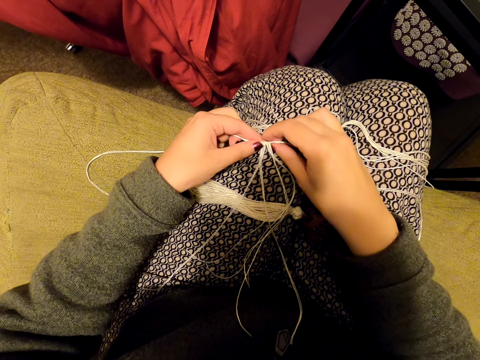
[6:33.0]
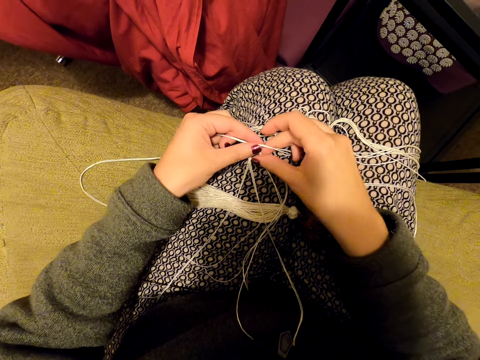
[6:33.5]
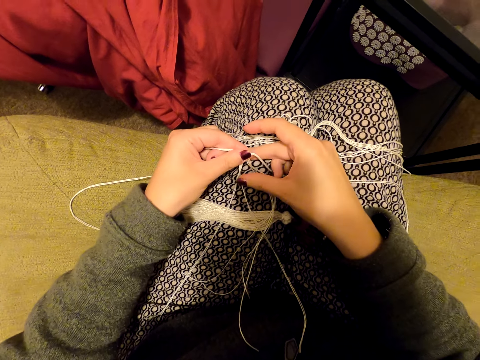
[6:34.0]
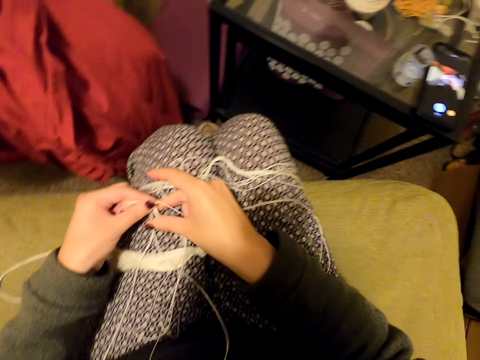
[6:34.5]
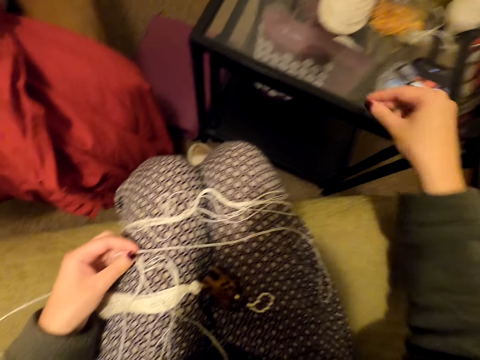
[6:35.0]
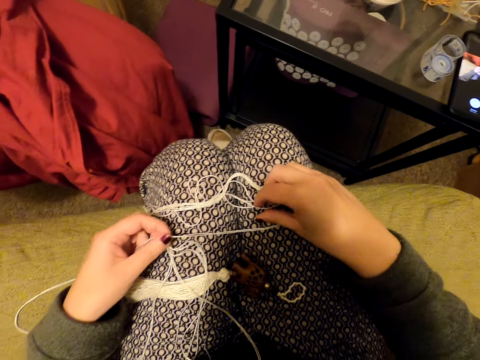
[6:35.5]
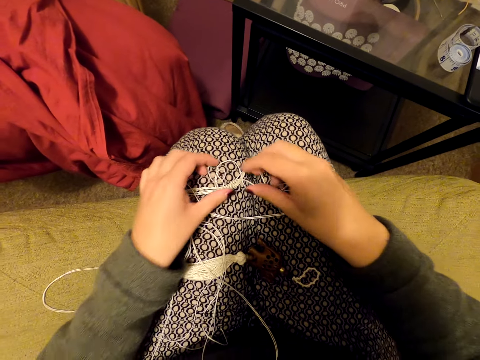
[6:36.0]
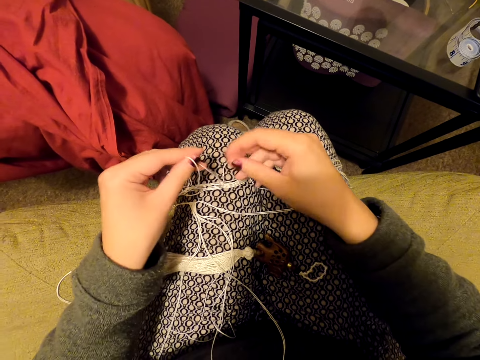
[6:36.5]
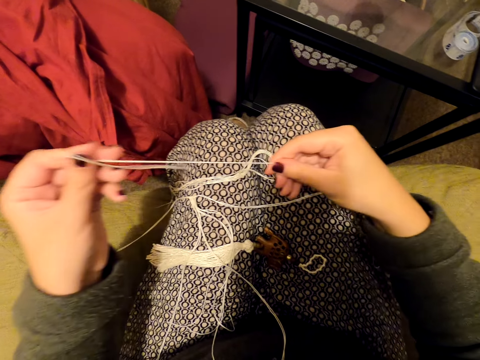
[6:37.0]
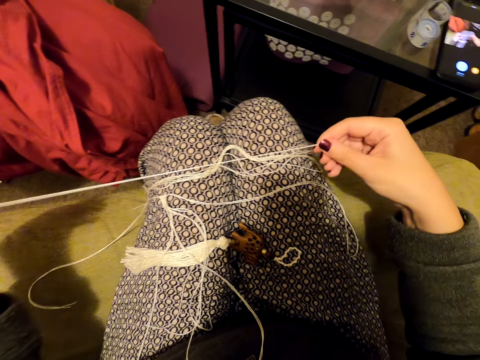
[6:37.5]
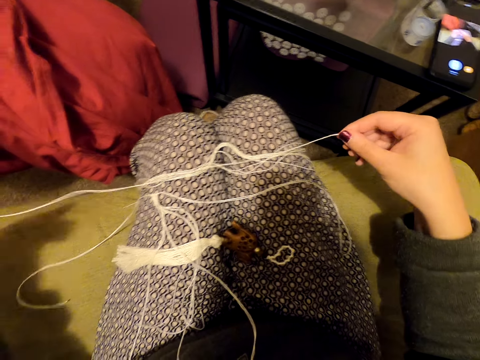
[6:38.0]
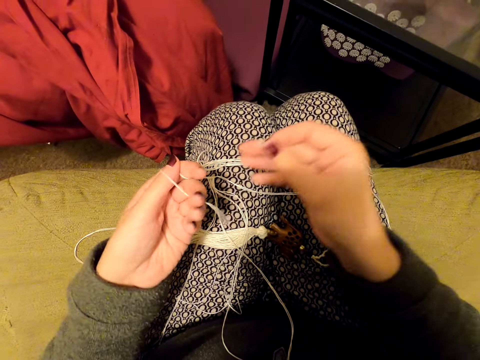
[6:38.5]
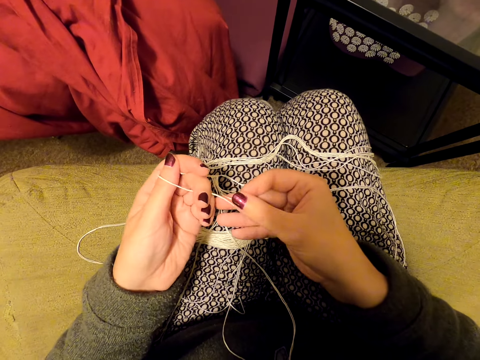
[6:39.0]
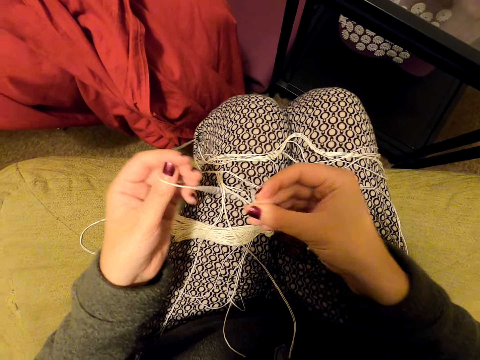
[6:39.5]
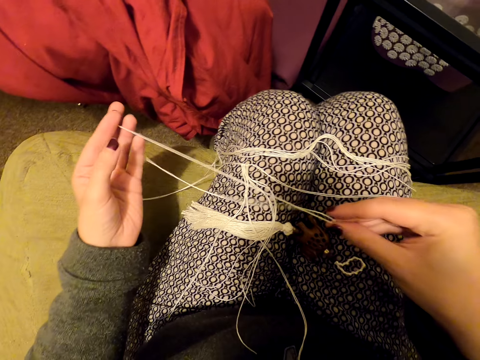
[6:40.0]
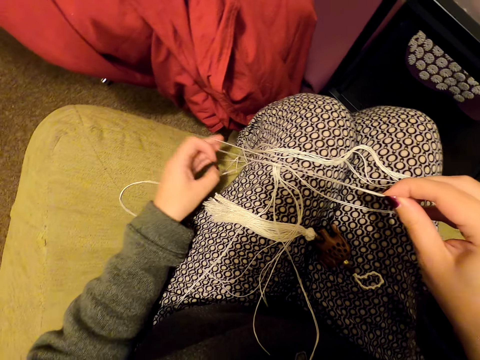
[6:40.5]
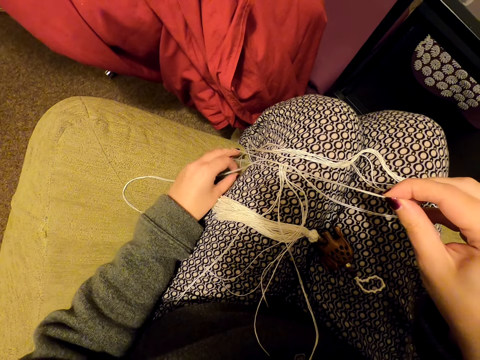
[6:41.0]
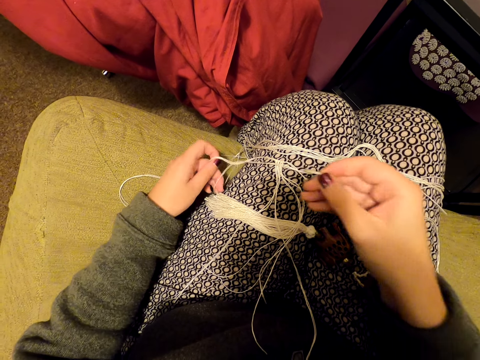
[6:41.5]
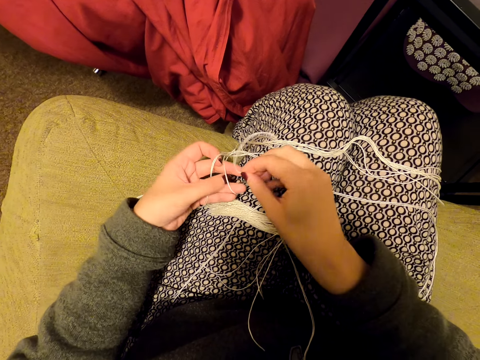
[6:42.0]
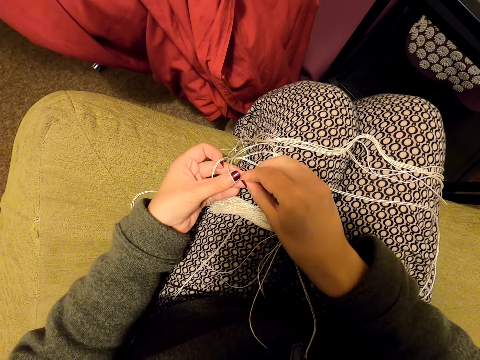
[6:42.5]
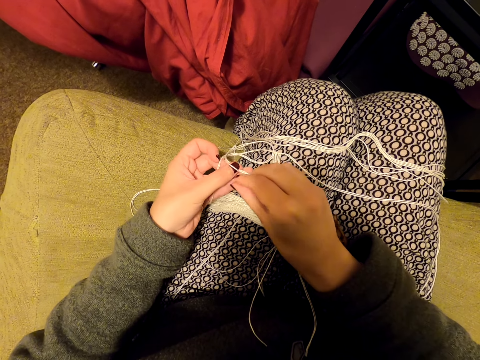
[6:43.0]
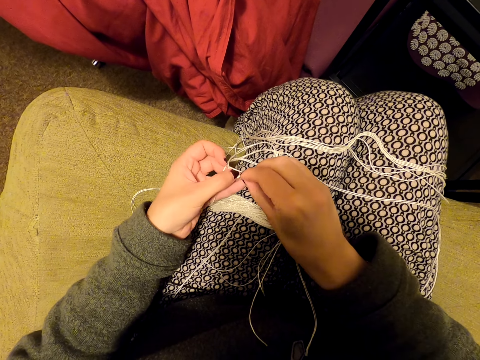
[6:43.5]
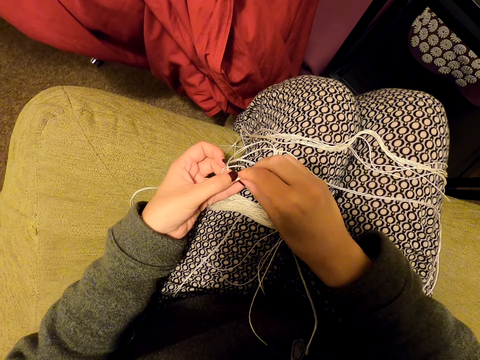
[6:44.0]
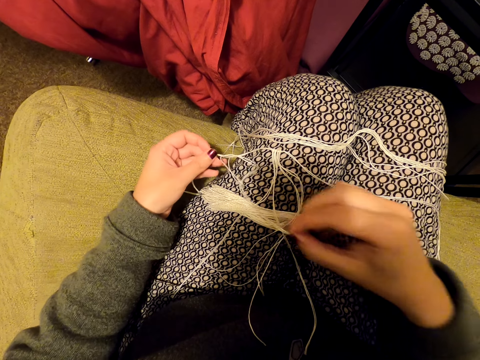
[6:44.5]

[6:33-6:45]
The camera wearer moves the right hand. They pick a piece of thread from the pieces. They touch the thread. They move a hand along the thread. They align a piece of thread. They hold the thread. They move a hand along the thread. They tie a thread on a bigger thread.

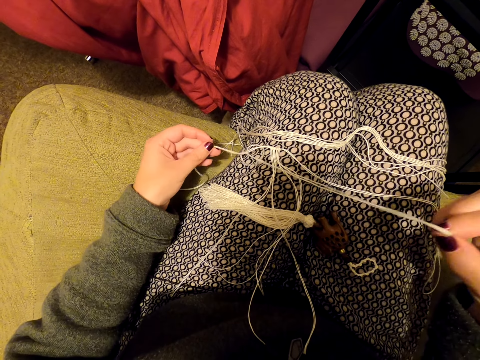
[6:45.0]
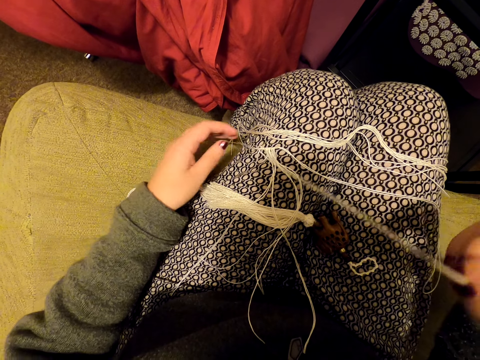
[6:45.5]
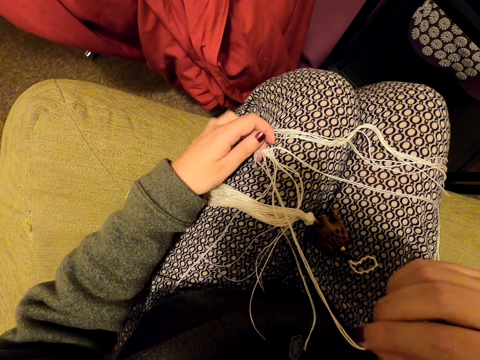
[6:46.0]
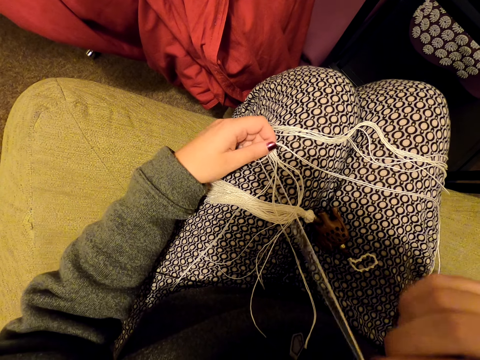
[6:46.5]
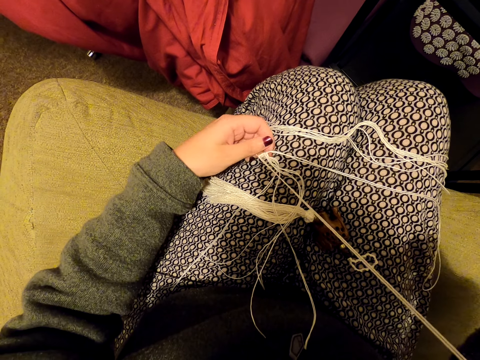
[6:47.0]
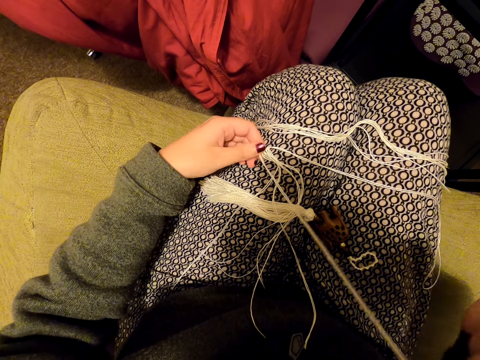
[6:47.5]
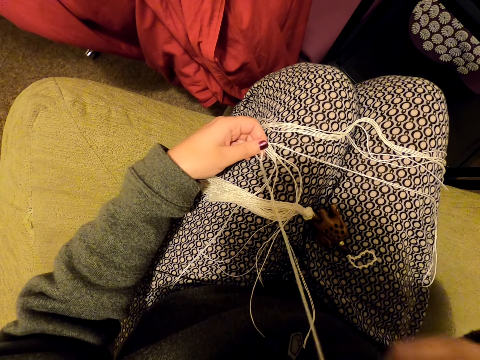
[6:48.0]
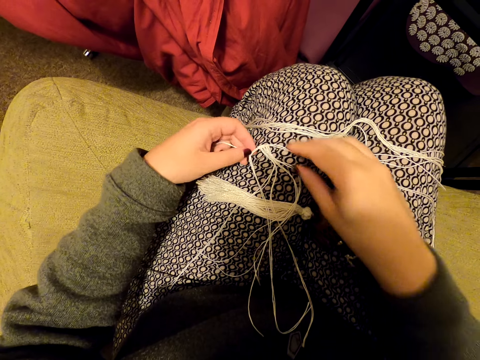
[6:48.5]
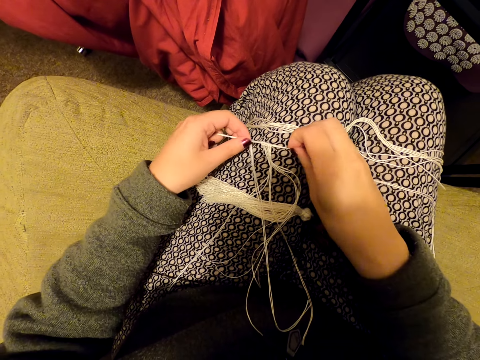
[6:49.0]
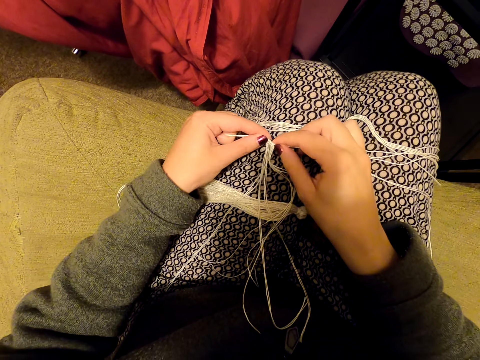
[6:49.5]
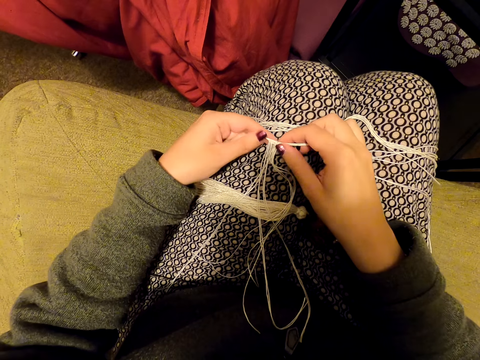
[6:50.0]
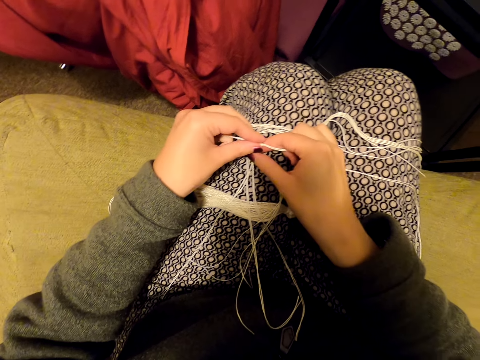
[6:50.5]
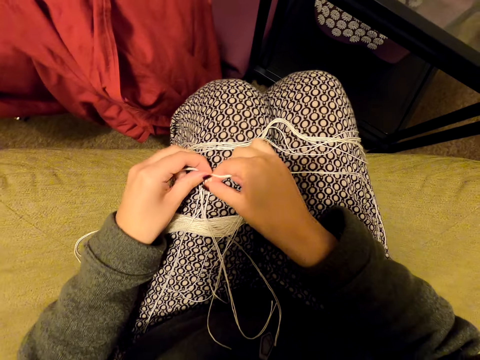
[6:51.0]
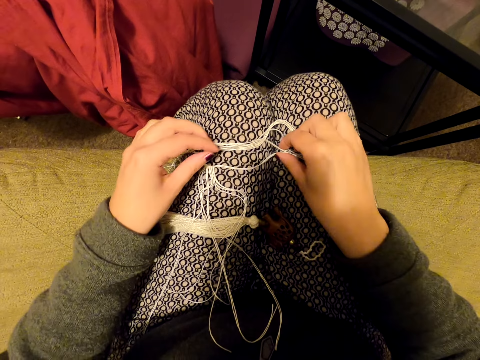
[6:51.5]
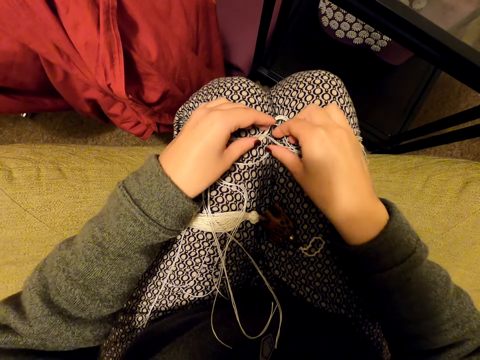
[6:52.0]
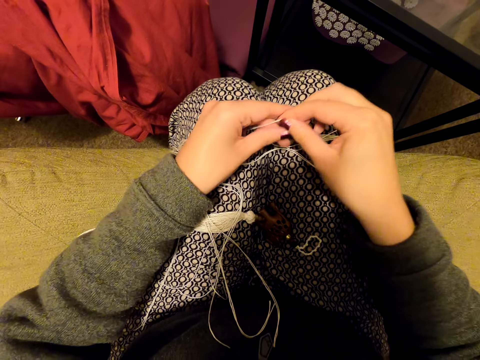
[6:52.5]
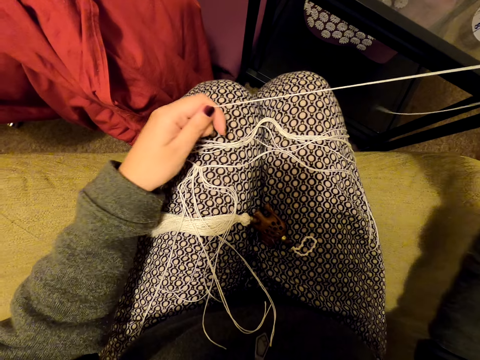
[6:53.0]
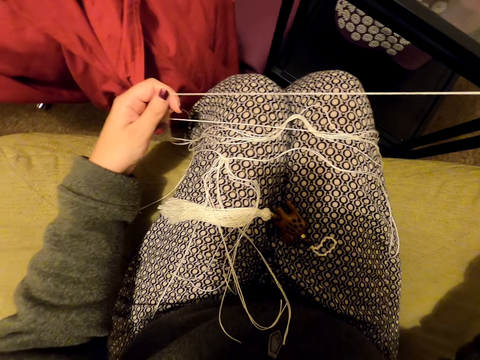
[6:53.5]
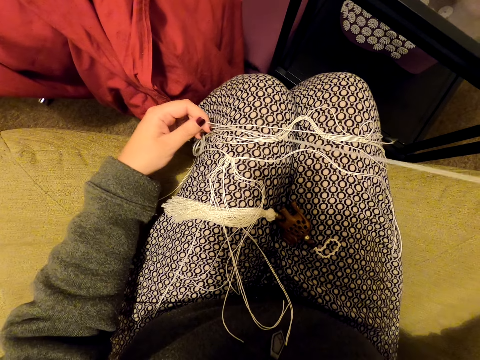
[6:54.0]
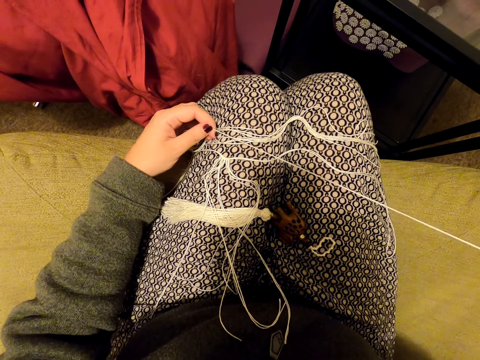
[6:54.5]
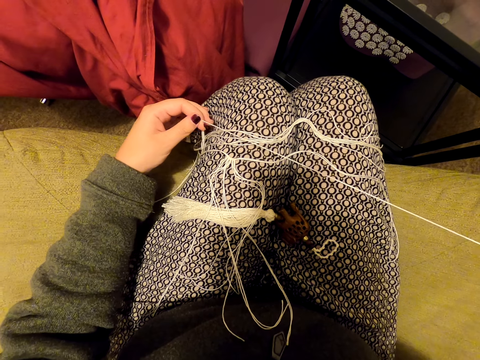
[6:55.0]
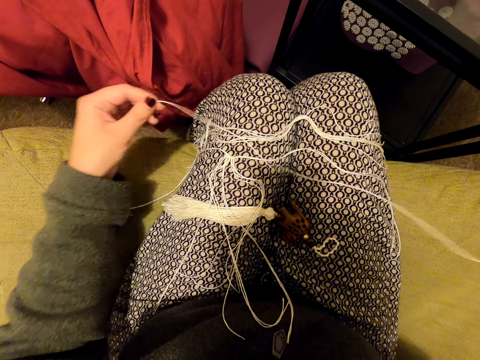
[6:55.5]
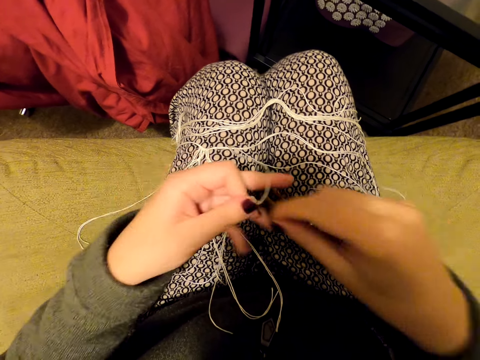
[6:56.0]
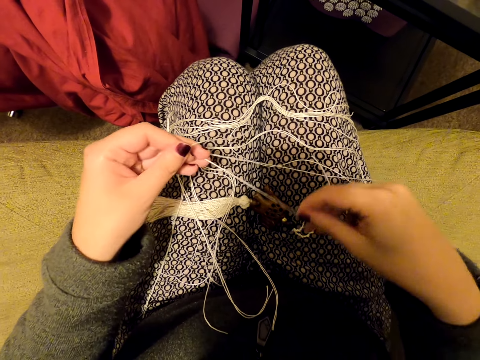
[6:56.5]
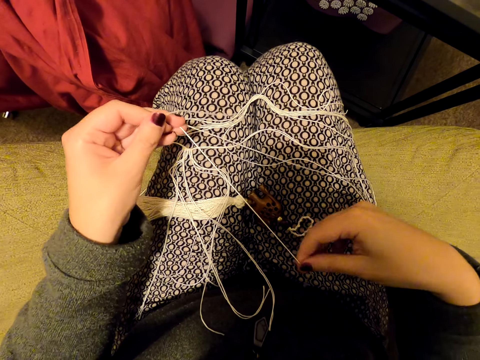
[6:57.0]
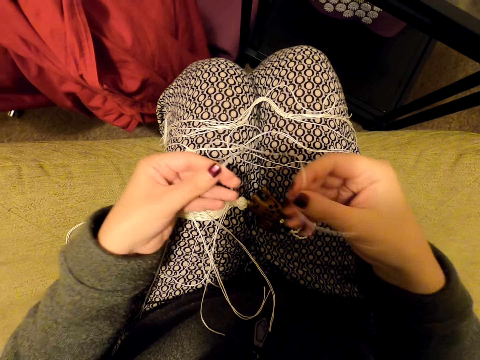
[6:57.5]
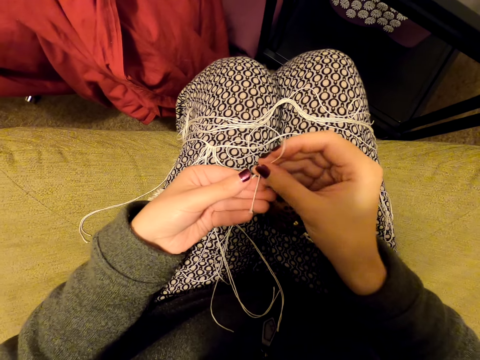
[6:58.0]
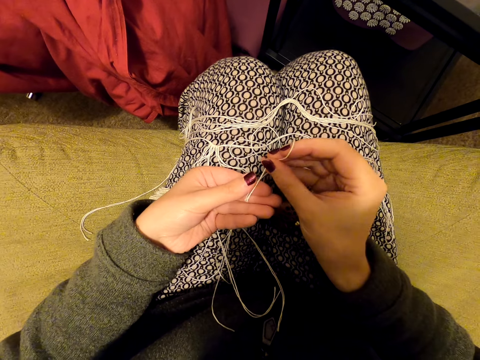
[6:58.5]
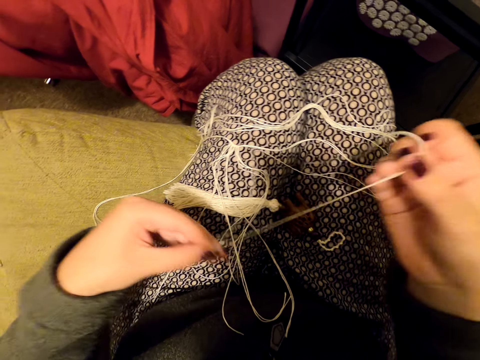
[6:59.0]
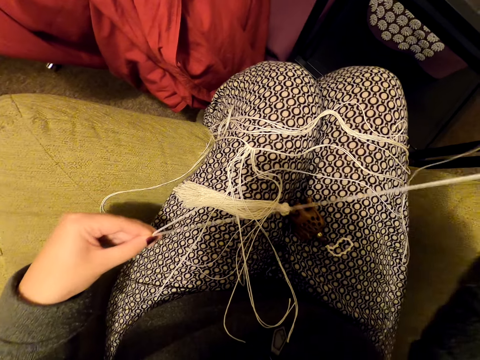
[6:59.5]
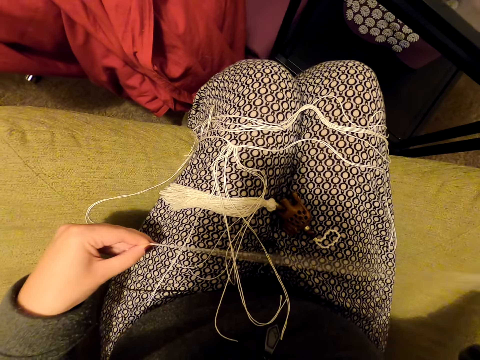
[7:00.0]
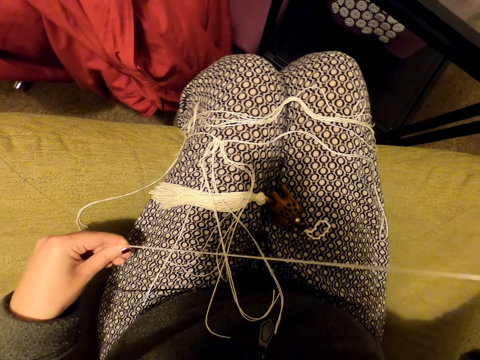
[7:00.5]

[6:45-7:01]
The camera wearer straightens a piece of thread. They pick a piece of thread from the pieces. They move a hand along the thread. They align a piece of thread. They hold the thread. They move a hand along the thread. They hold the thread. They move a hand along the thread. They straighten a piece of thread.
